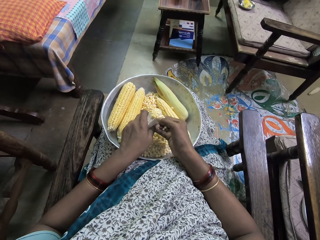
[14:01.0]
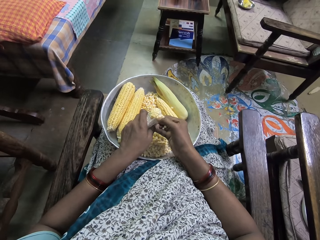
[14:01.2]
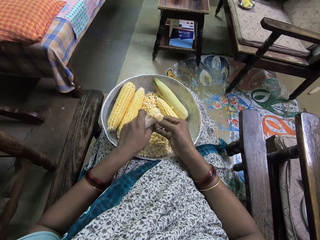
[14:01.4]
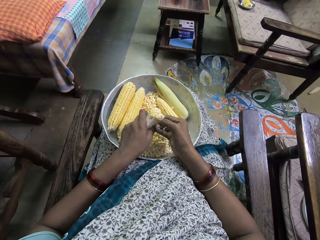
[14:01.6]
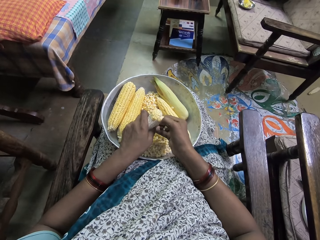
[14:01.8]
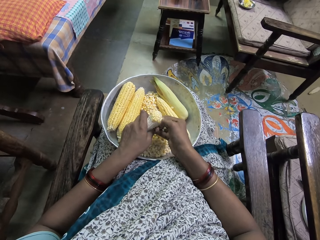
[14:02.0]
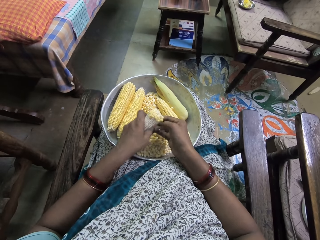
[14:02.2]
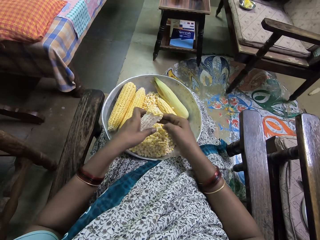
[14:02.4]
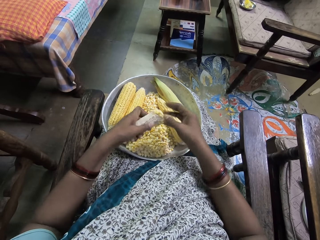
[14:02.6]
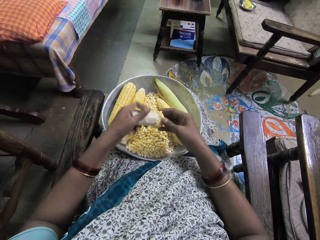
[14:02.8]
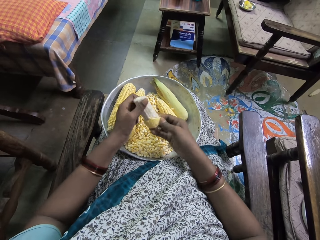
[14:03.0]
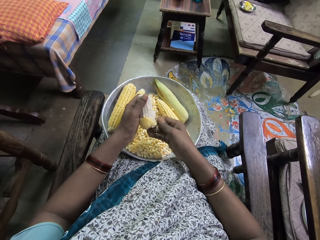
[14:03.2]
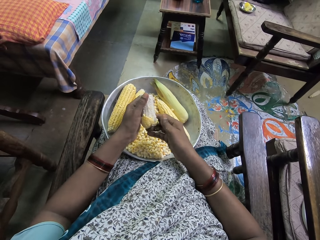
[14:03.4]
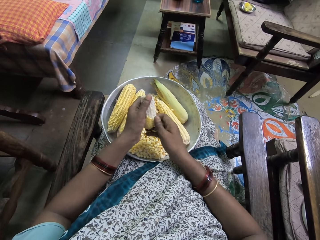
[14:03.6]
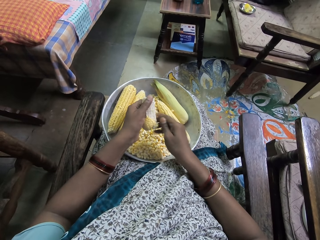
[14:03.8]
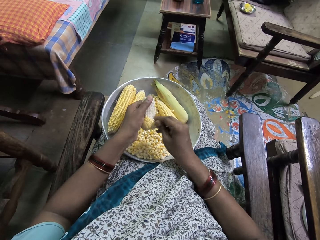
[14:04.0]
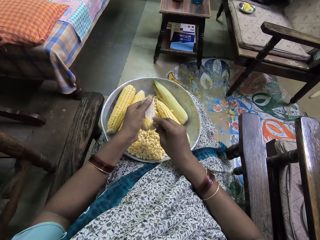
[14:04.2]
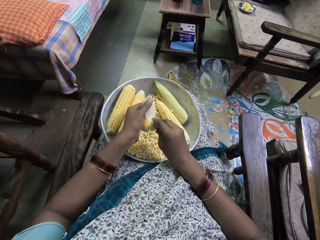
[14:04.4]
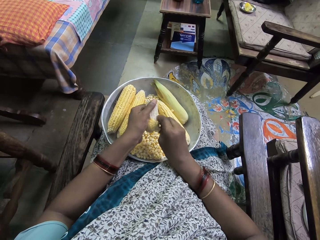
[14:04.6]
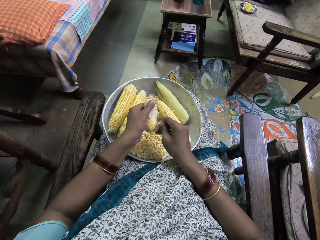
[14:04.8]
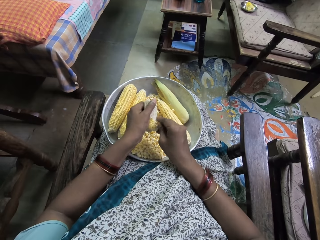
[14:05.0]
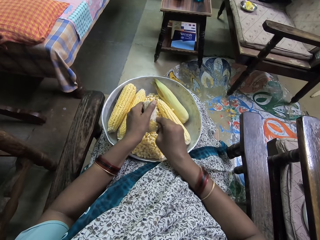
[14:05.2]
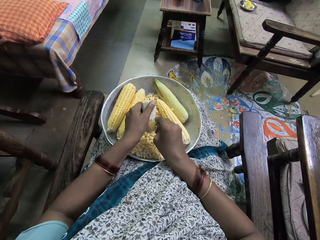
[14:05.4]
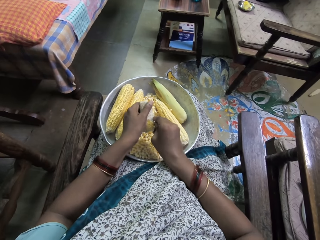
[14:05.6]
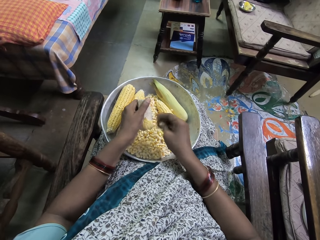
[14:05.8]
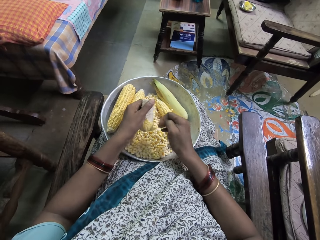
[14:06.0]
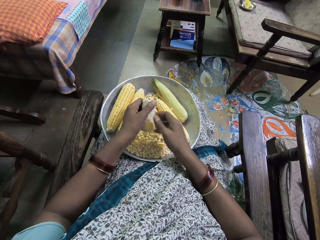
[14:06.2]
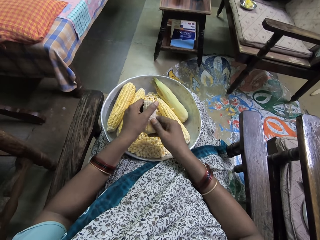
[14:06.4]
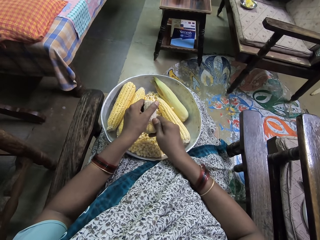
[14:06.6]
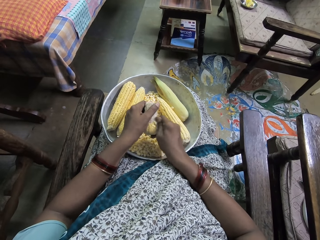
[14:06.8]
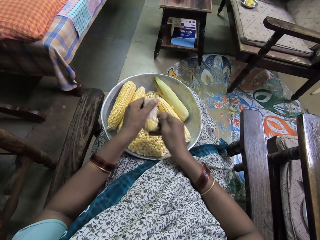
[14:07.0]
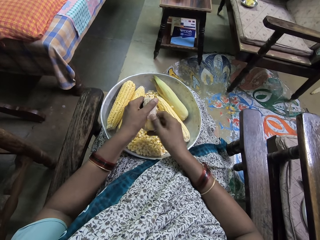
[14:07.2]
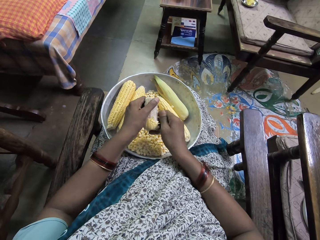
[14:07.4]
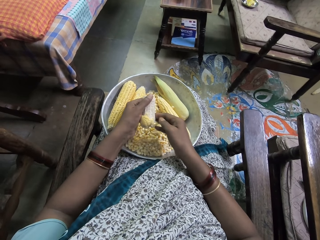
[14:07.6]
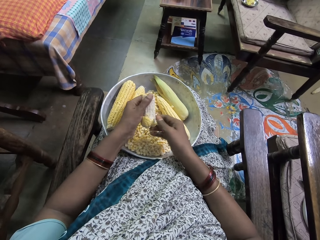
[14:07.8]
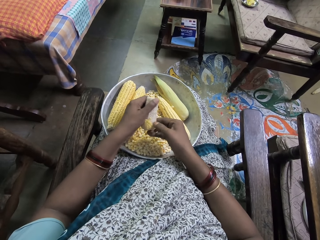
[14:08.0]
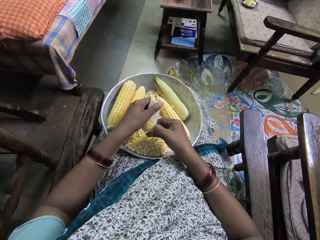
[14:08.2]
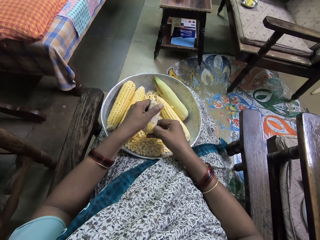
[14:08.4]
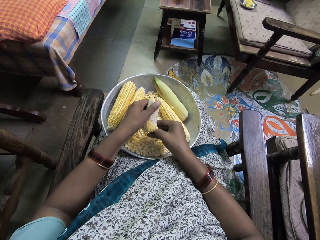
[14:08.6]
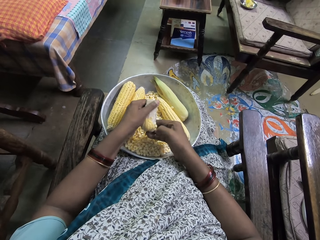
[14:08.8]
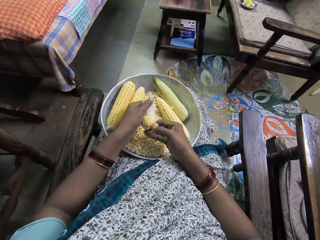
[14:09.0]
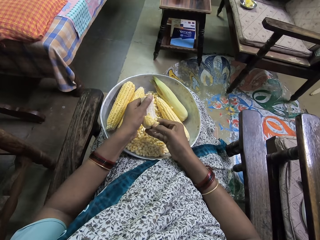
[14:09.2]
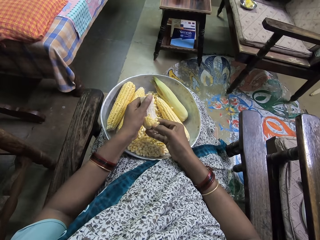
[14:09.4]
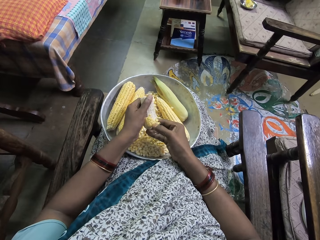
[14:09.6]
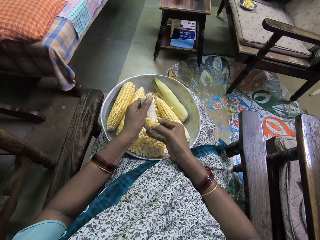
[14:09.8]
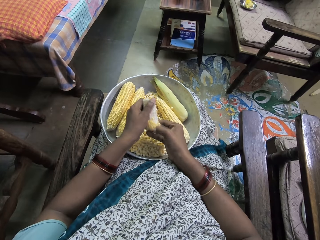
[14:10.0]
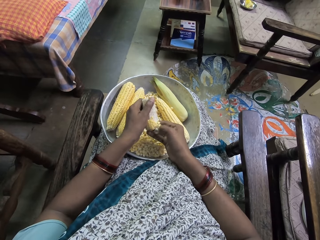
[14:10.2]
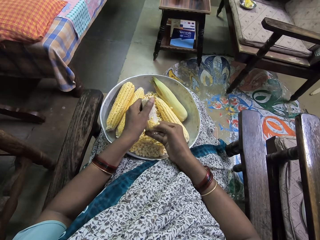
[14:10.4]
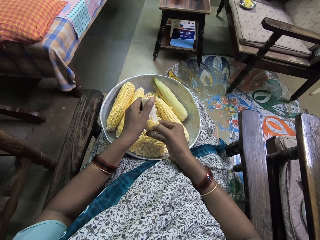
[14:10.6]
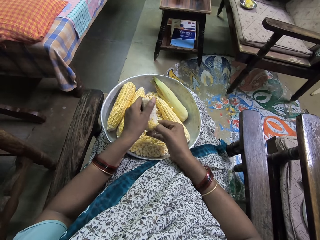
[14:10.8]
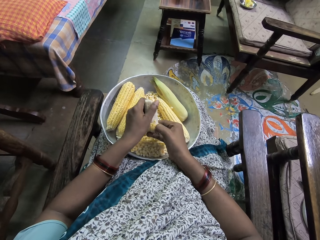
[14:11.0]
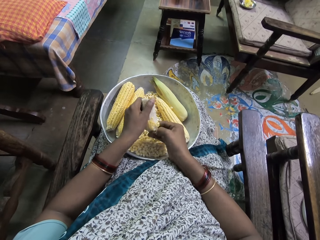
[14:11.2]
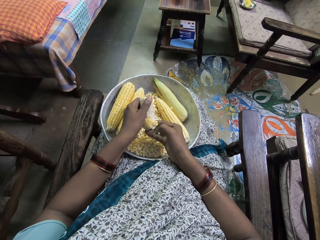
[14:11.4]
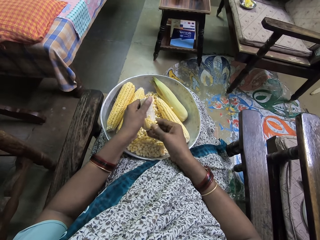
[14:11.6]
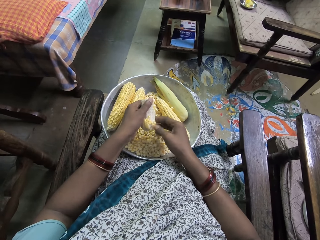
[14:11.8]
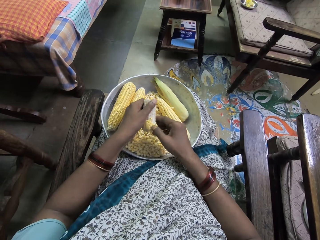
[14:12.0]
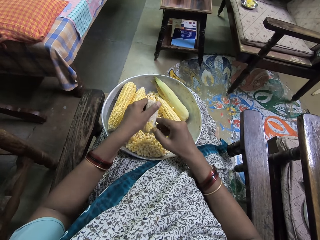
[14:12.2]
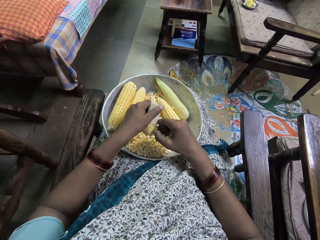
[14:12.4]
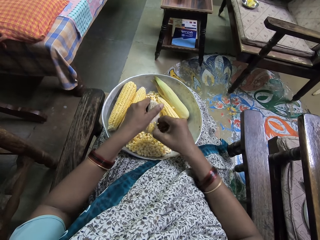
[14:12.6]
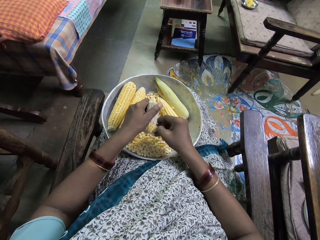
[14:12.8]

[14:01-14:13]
The camera wearer puts the corn in a bowl. They turn the corn and extract corn from the cob.

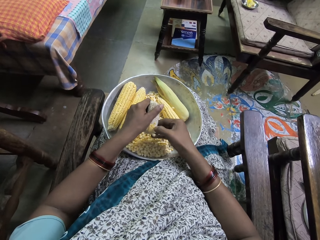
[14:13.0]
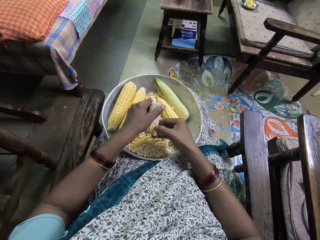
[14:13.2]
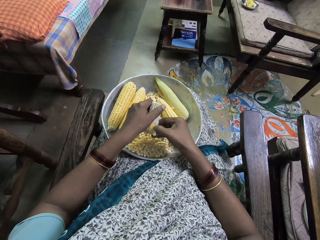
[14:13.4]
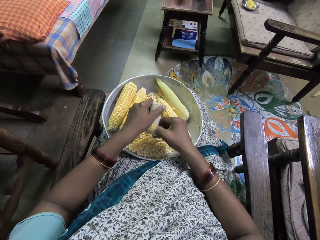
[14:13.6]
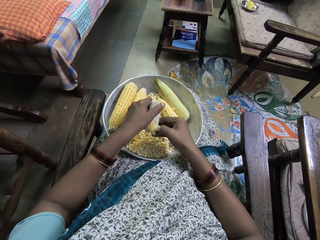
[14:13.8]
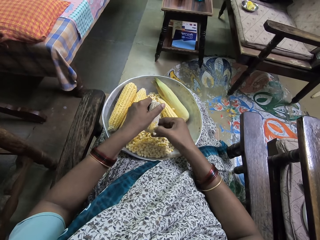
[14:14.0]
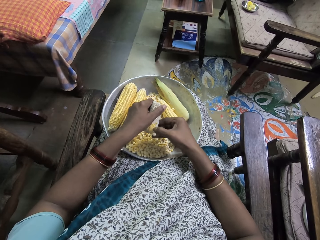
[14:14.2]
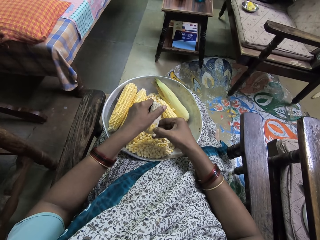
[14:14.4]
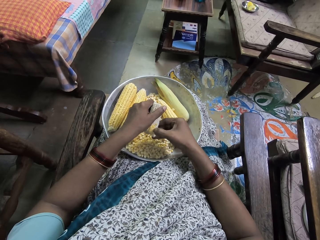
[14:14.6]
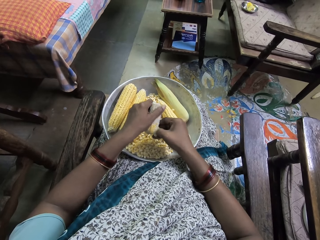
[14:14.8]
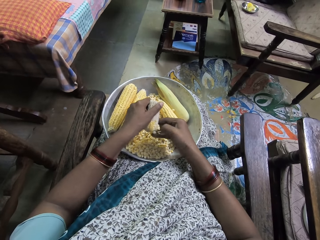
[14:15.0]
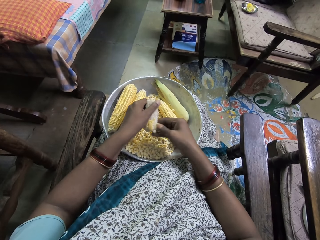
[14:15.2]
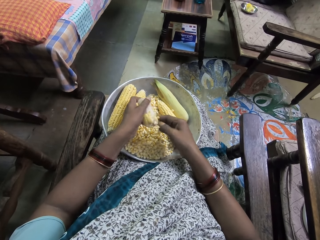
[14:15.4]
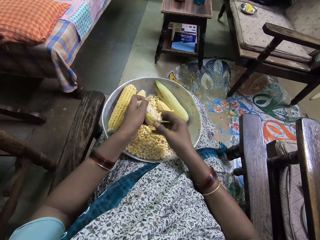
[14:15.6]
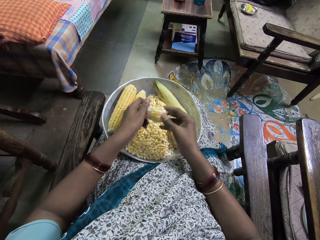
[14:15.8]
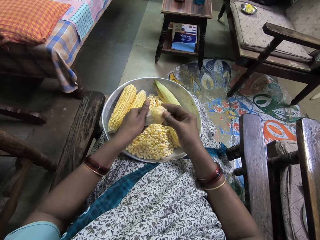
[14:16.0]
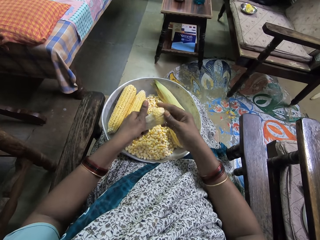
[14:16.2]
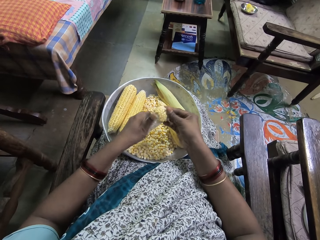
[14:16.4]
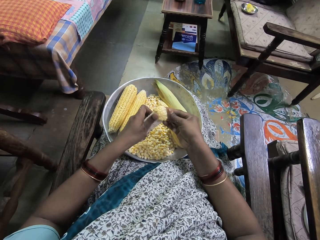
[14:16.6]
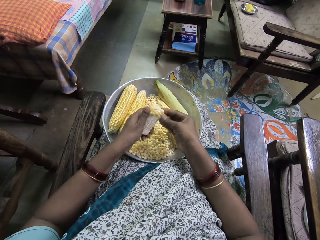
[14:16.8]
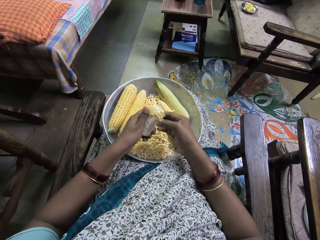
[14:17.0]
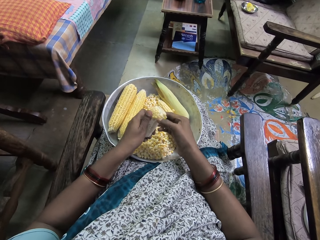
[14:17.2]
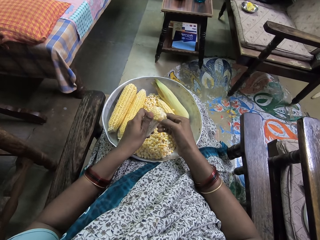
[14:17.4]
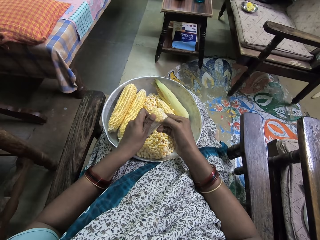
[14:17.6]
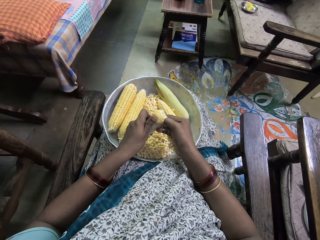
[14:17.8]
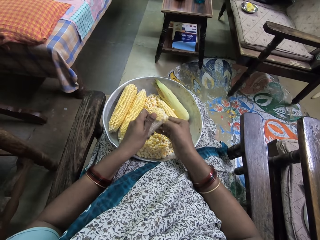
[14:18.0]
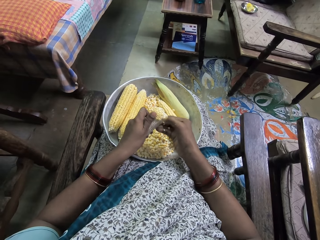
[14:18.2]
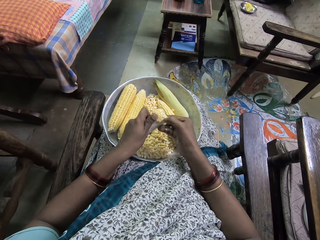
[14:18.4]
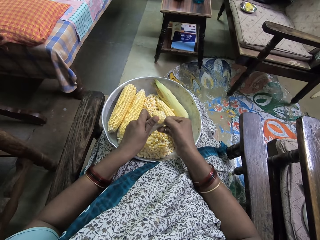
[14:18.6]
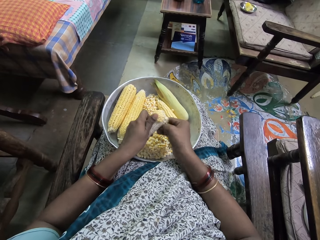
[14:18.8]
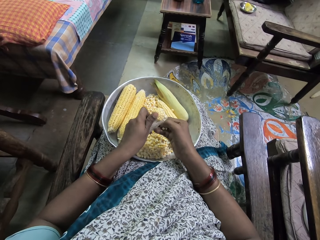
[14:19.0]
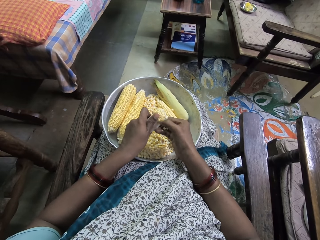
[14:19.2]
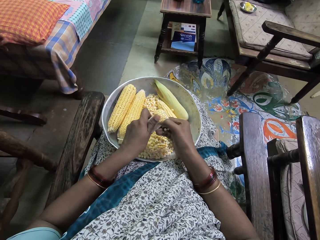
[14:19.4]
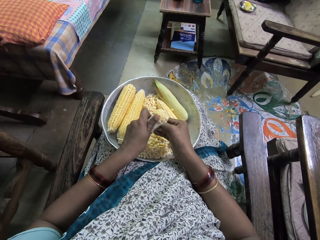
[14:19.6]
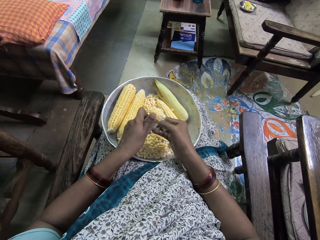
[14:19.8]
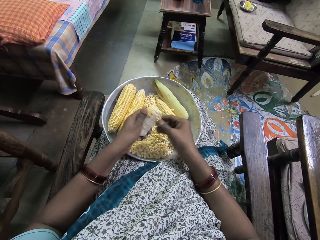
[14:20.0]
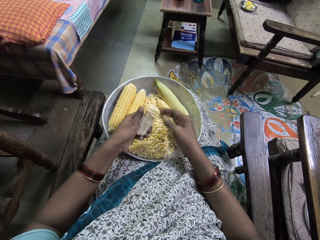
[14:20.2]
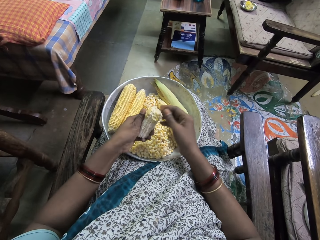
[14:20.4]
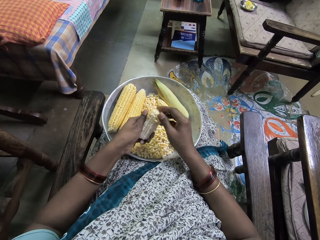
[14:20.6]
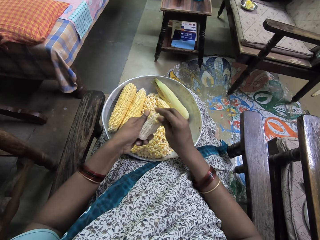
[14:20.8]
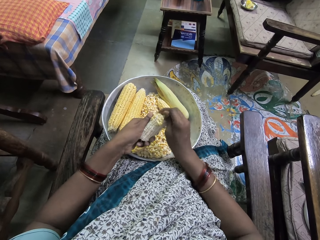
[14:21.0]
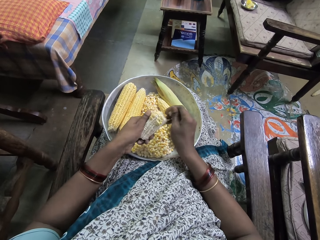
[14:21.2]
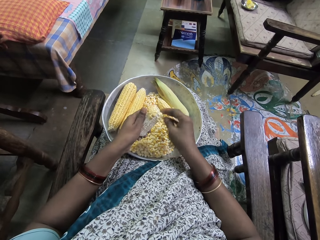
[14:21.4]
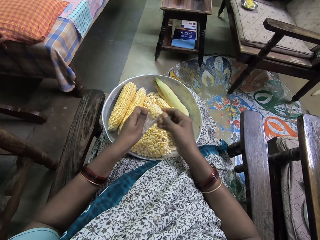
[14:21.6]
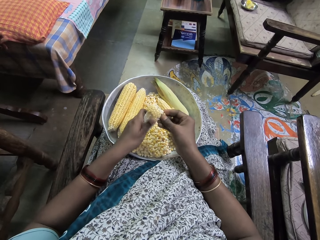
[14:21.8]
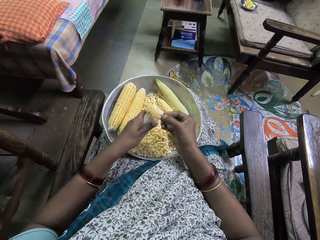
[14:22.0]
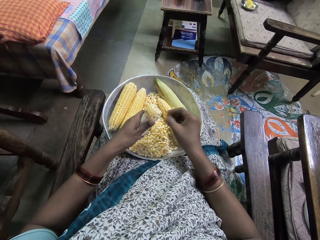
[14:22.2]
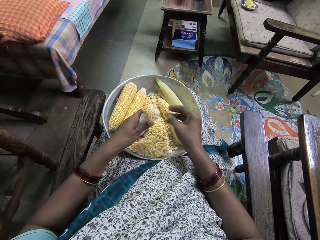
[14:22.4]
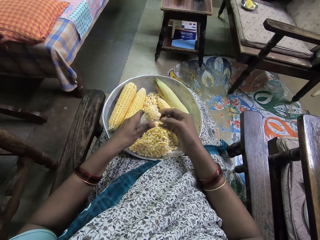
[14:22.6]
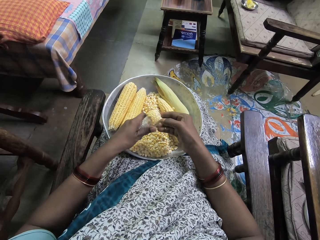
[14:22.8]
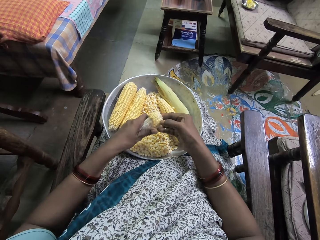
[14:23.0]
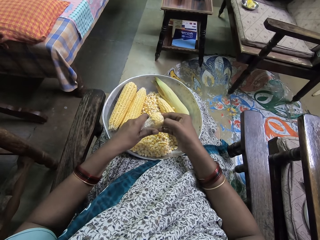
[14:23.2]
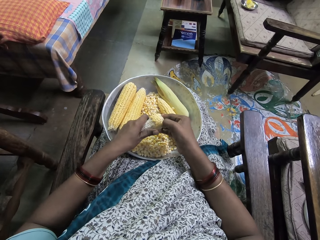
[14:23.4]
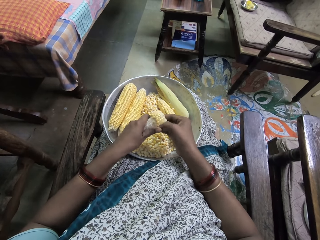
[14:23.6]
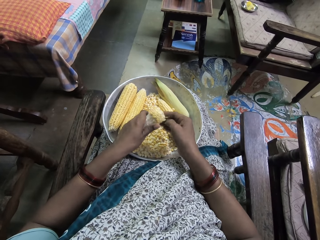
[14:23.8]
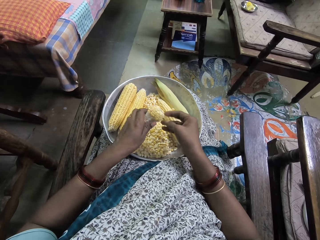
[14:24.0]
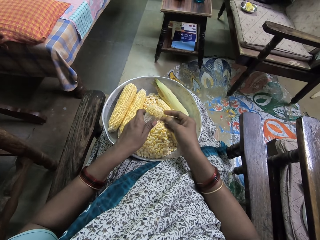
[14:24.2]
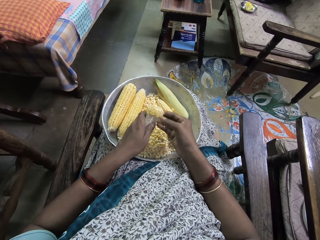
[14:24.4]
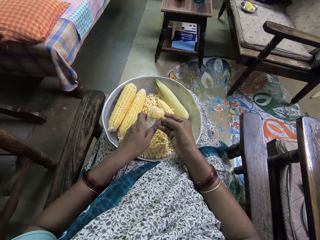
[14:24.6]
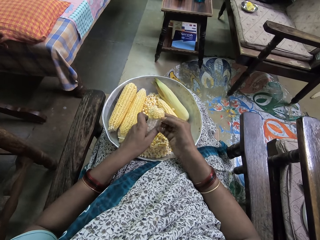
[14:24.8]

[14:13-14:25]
The camera wearer puts the corn in a bowl. They turn the corn and extract corn from the cob. They put the corn in the bowl and extract corn from the cob. They put the corn in the bowl and extract corn from the cob. They put the corn in the bowl and extract corn from the cob. They put the corn in the bowl.
